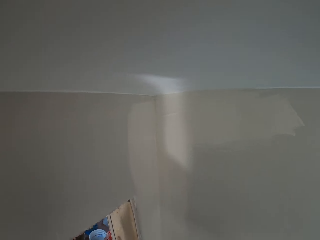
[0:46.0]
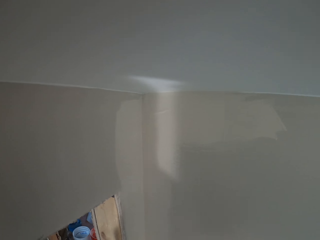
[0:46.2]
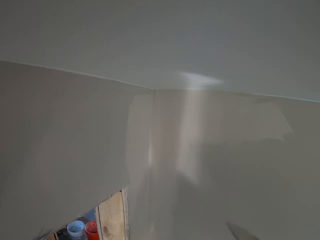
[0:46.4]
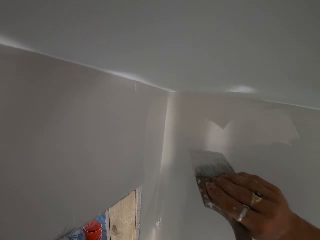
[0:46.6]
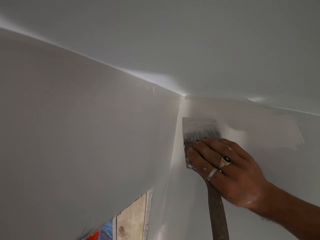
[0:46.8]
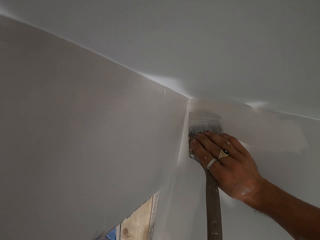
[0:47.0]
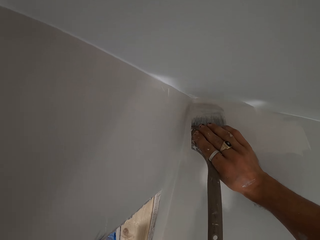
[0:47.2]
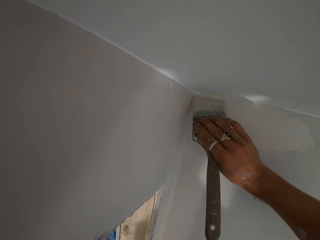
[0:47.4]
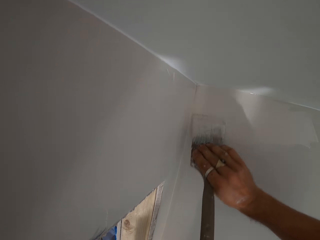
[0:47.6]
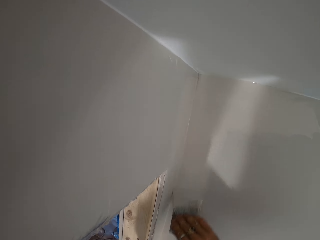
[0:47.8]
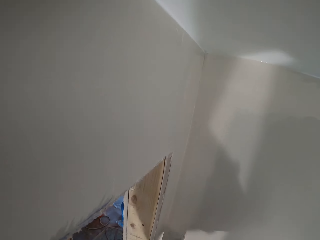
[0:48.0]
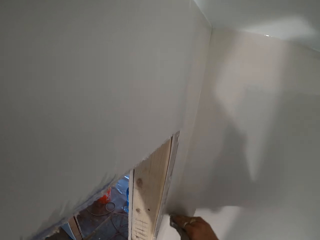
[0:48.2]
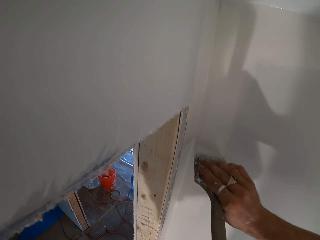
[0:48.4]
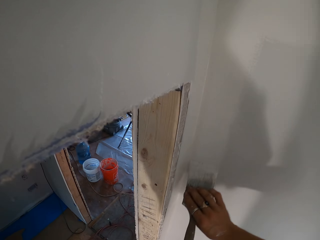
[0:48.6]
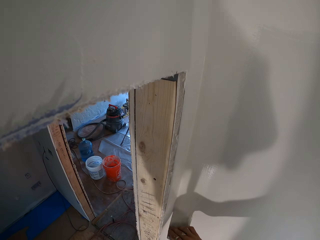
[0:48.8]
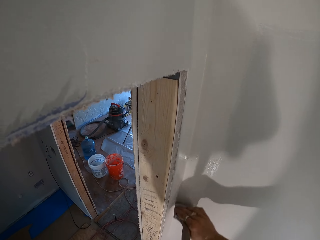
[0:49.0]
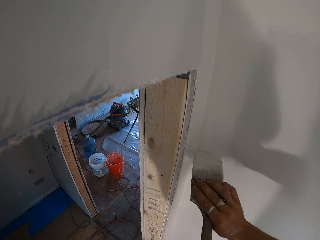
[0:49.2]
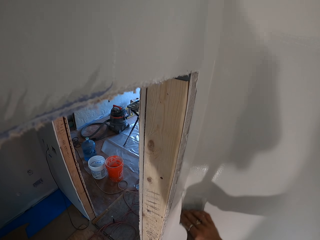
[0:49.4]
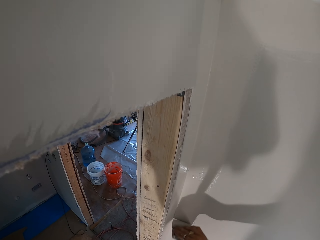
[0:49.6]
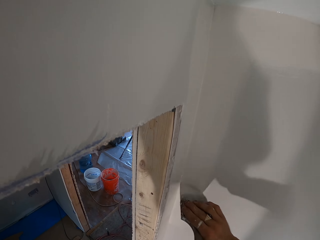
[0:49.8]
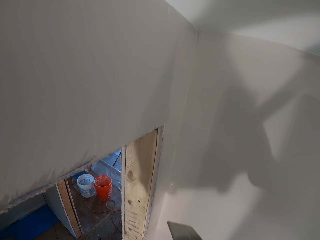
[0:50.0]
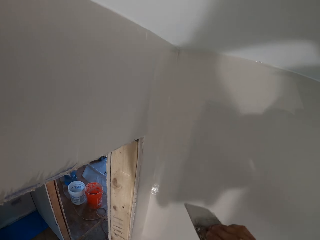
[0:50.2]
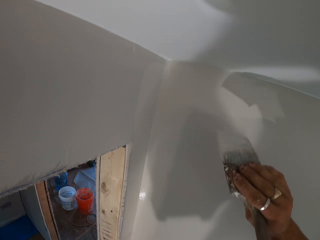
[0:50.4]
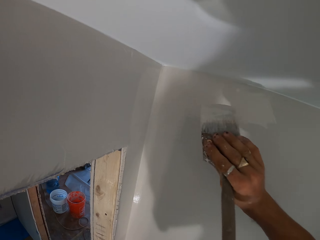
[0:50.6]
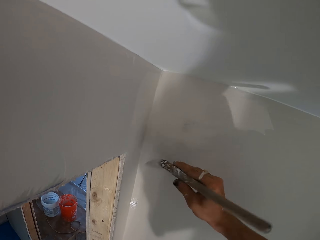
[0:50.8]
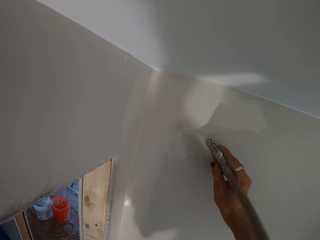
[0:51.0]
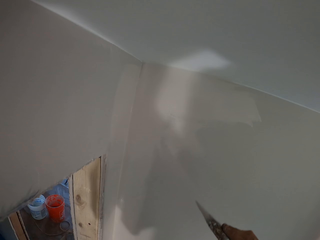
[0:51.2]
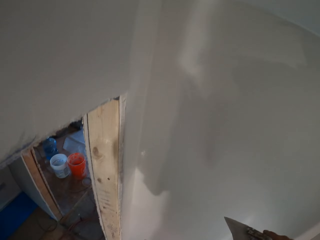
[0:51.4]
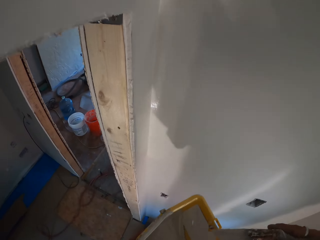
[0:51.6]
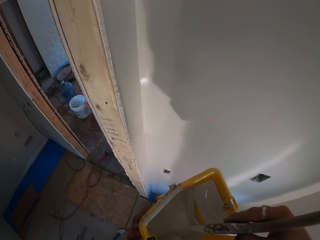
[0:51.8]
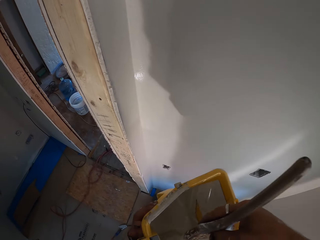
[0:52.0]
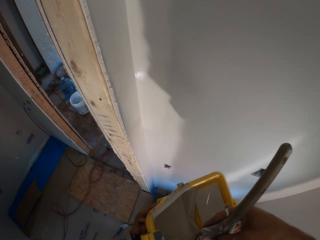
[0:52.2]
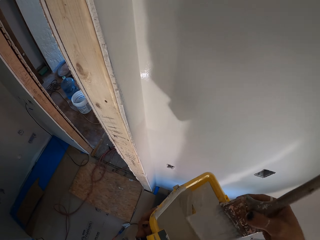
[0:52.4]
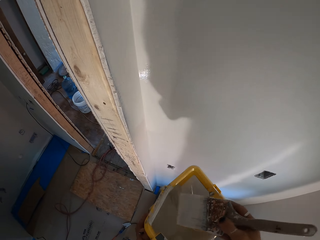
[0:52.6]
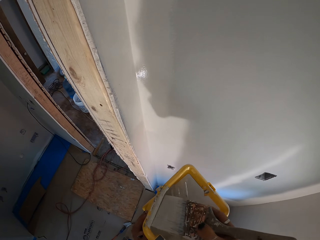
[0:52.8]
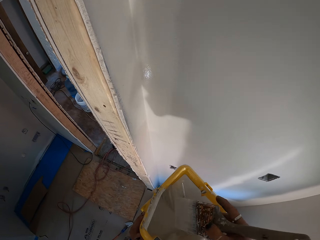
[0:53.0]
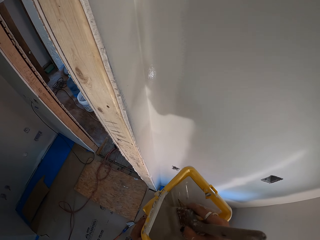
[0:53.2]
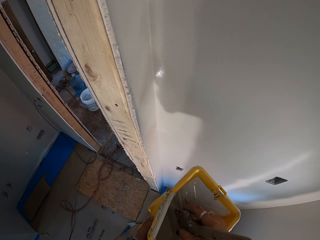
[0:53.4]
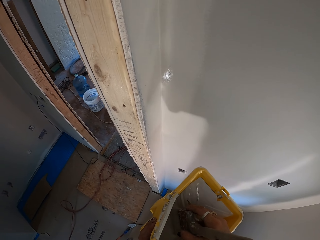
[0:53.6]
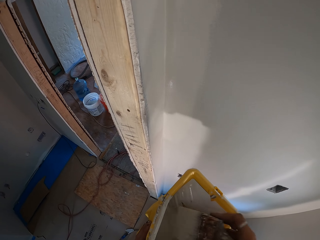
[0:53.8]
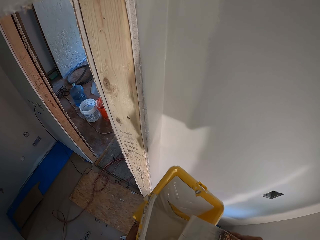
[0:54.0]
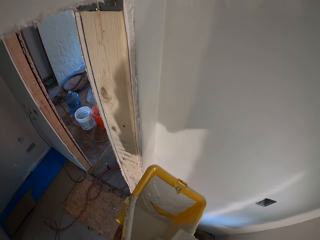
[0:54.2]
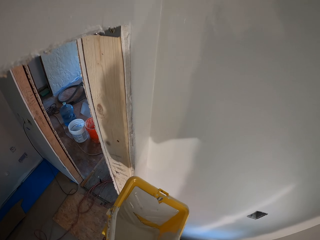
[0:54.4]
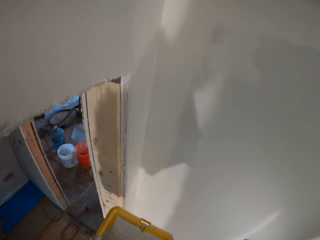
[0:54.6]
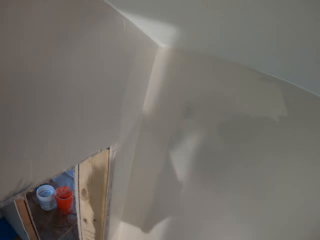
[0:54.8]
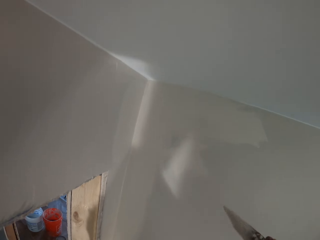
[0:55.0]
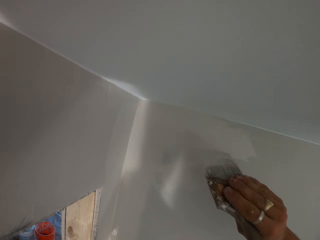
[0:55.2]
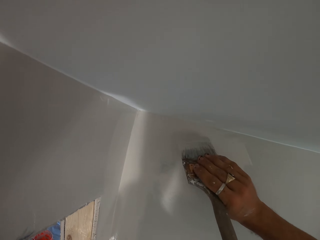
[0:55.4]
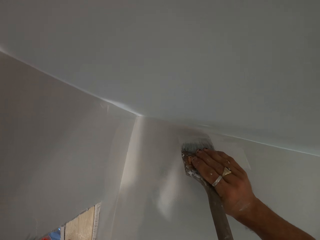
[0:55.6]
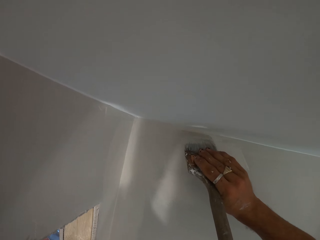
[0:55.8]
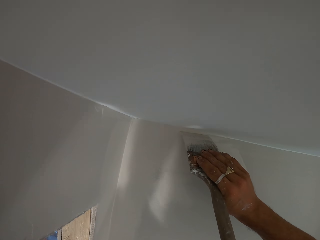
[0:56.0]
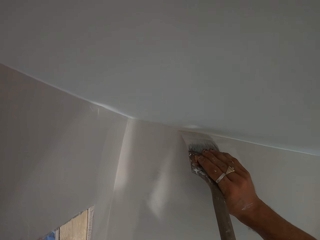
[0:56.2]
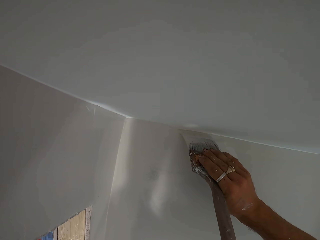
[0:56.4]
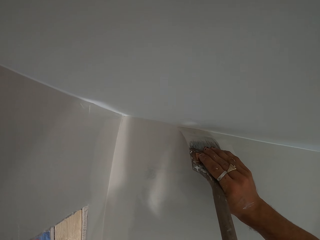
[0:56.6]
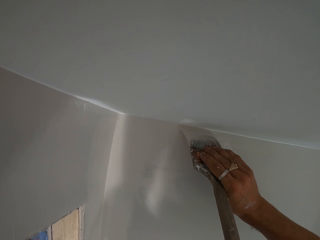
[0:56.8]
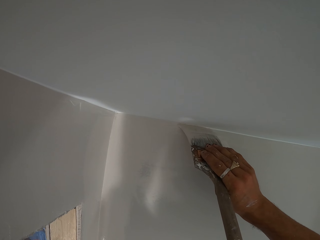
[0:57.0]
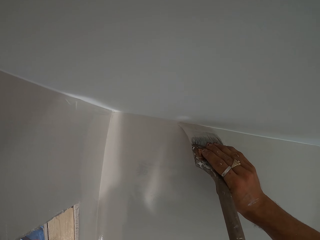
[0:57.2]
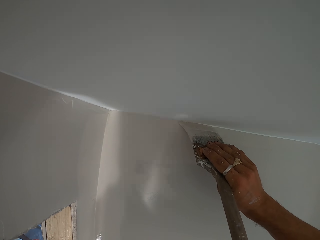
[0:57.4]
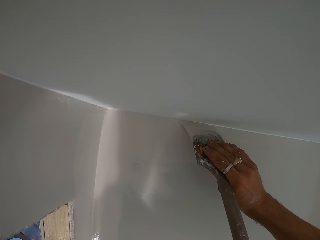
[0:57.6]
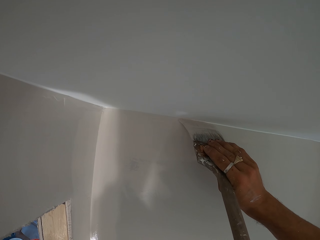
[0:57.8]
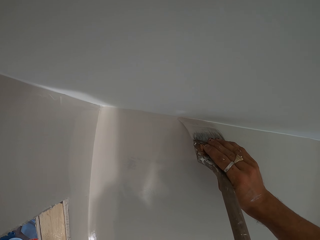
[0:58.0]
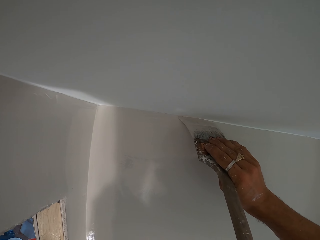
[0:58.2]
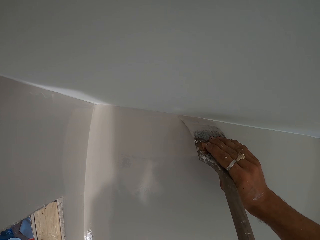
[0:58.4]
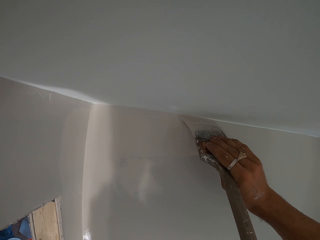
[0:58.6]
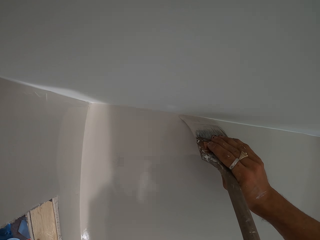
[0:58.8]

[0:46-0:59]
The camera wearer lifts their hand up. They paint the wall. They lift their hand up and paint the wall. They dip the brush in the paint. They lift up the brush. They paint the wall.

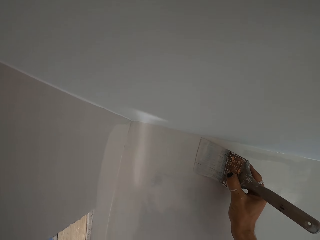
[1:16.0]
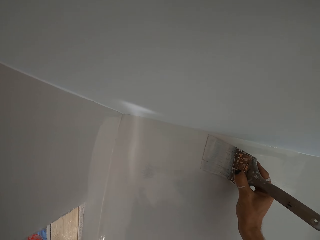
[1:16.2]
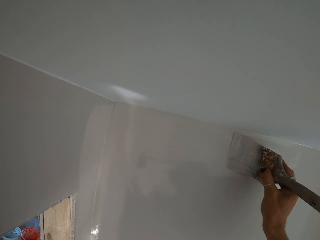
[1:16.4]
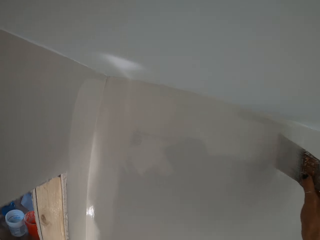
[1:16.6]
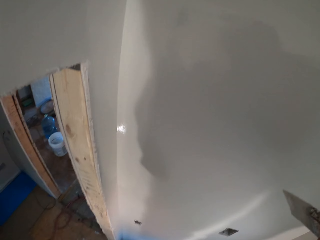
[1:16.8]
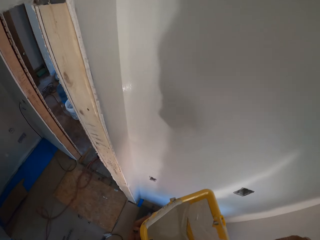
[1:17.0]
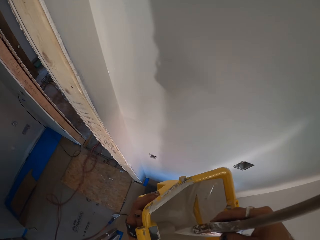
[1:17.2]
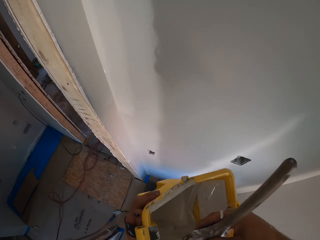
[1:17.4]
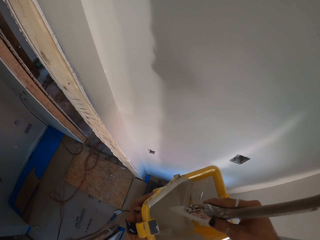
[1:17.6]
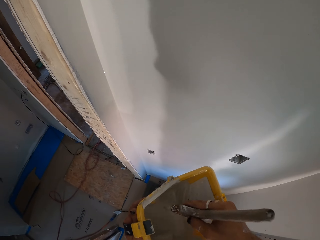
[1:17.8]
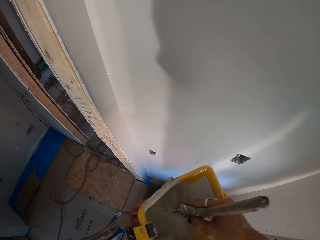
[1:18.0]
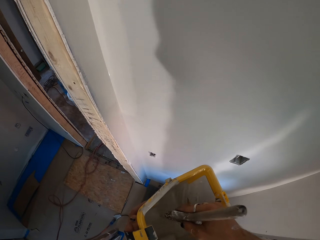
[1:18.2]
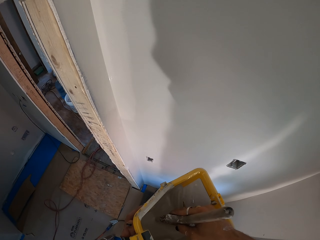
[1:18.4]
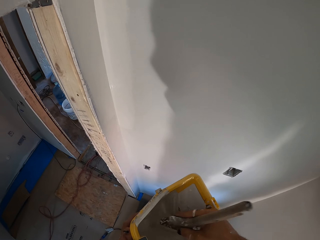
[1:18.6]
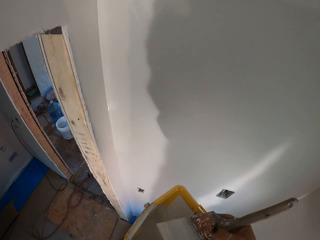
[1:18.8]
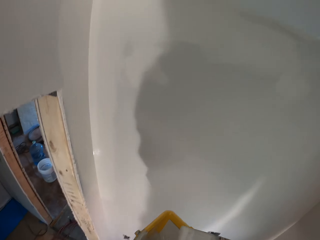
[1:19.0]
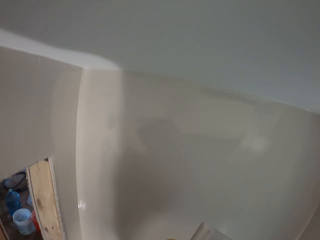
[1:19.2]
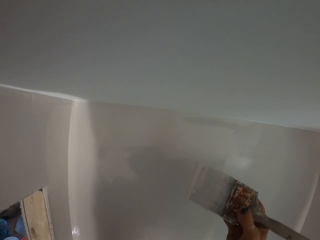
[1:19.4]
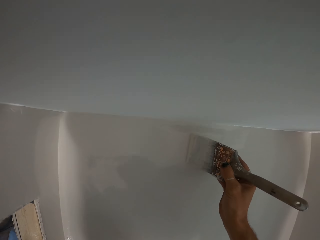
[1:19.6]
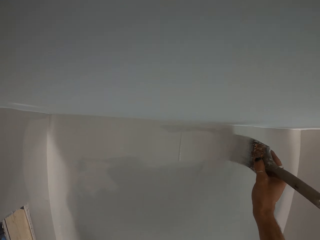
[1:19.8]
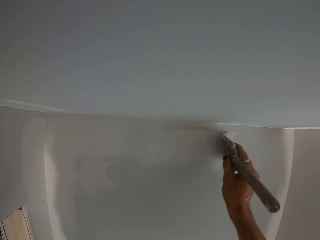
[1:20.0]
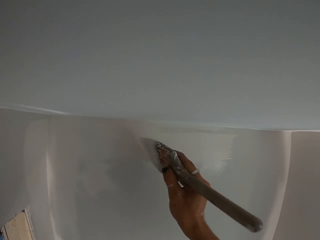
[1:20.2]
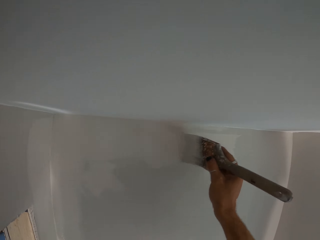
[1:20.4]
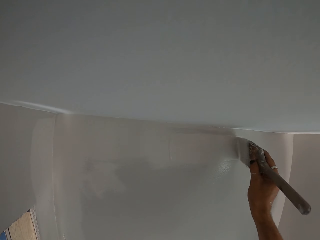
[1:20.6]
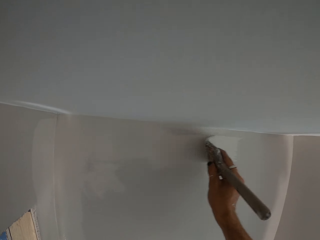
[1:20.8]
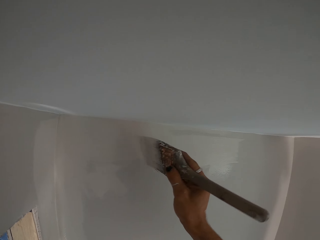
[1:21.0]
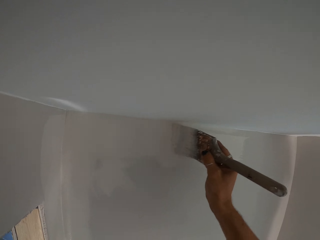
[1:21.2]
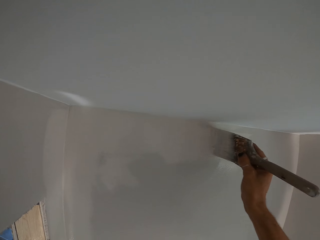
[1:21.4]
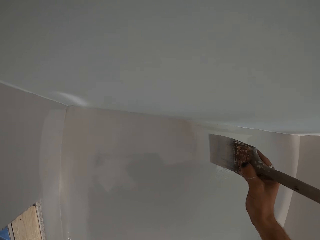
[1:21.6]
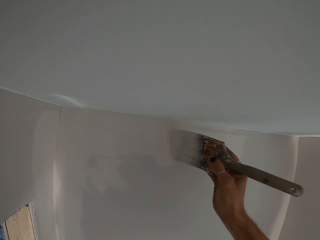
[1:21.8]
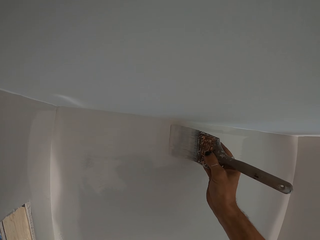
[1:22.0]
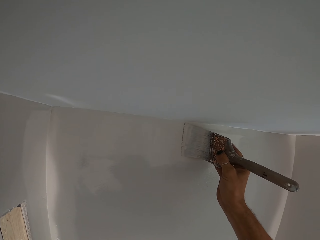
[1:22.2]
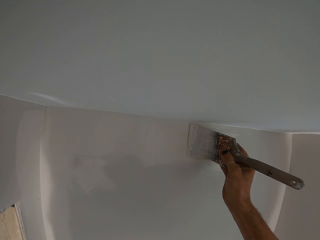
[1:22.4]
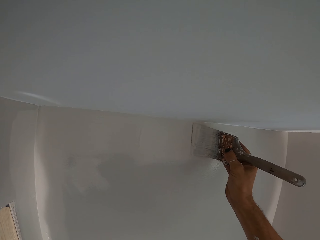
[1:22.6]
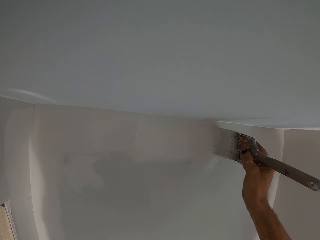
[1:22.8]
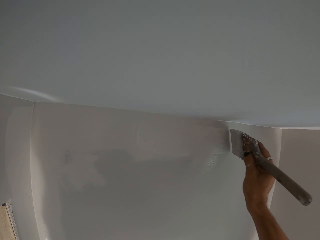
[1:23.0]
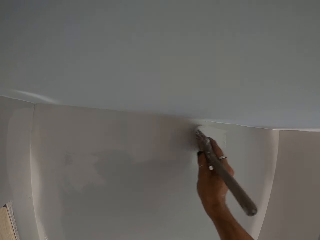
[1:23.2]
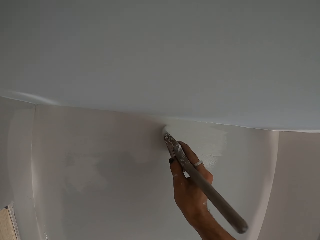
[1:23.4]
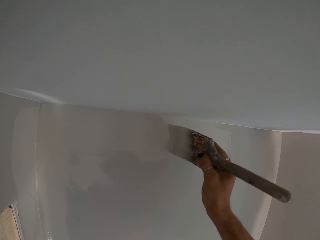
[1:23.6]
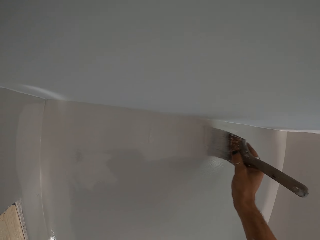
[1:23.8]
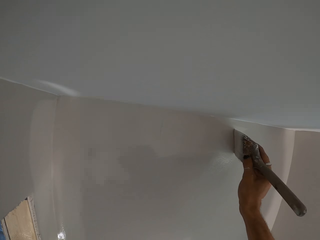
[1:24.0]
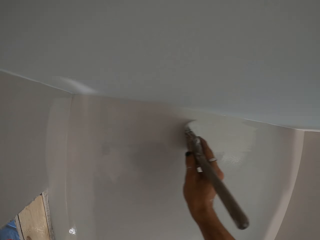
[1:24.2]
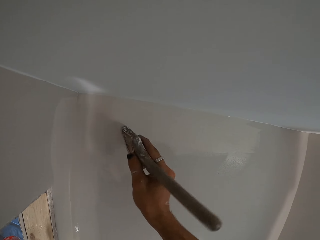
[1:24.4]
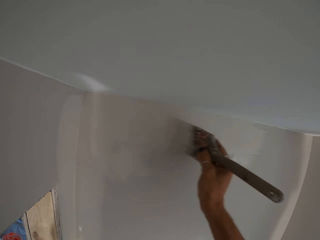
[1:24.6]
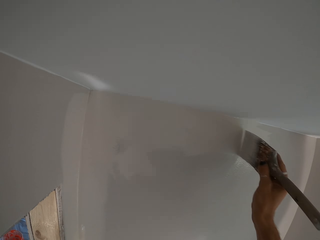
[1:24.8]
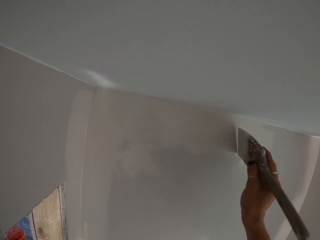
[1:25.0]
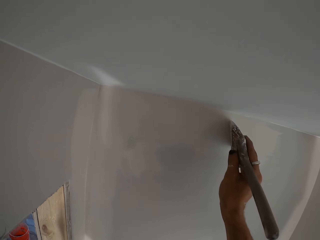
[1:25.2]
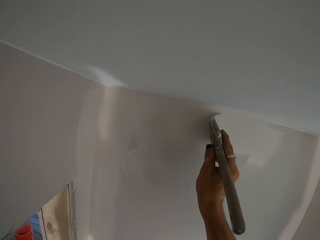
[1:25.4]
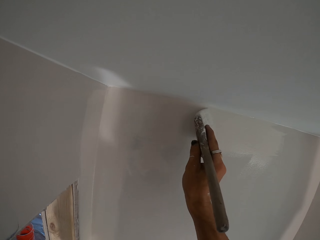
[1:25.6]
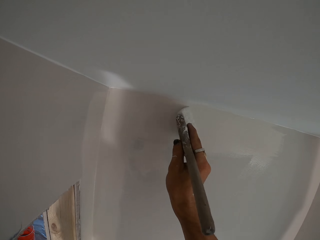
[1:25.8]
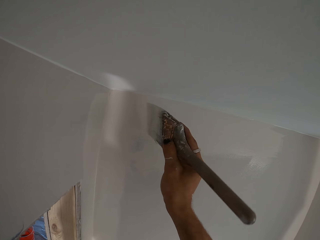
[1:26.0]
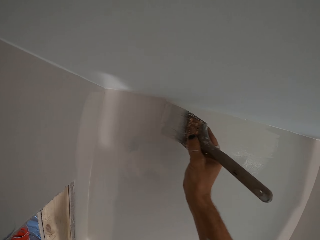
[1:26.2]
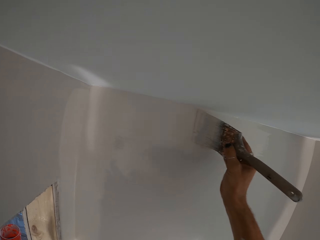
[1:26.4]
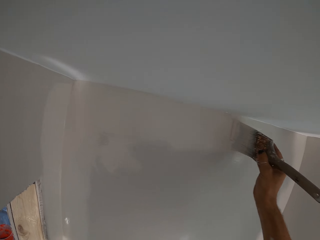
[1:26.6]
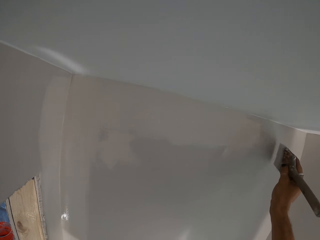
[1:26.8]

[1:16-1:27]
The camera wearer moves the brush sideways. He moves the hand up. He dips the brush in the paint. He lifts his brush up. He paints the wall. He moves the brush sideways. He paints the wall.
